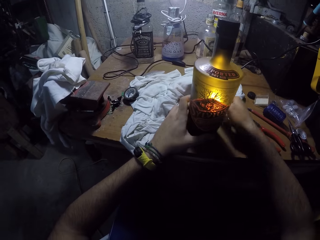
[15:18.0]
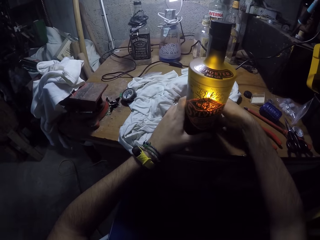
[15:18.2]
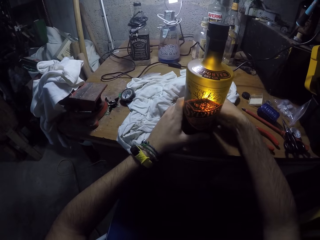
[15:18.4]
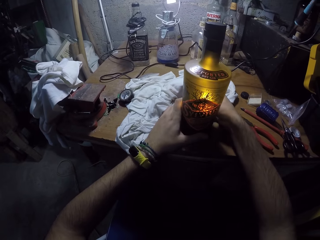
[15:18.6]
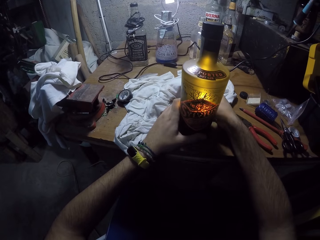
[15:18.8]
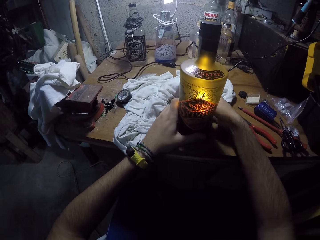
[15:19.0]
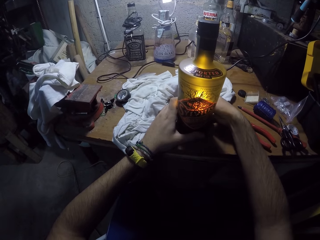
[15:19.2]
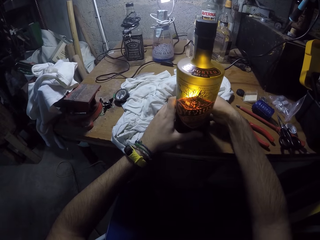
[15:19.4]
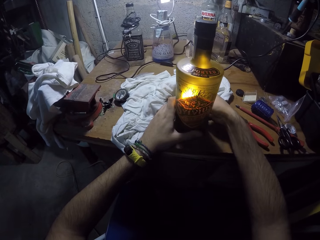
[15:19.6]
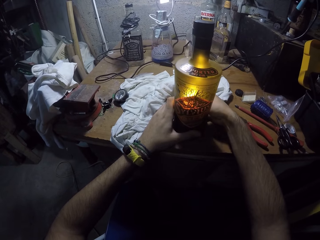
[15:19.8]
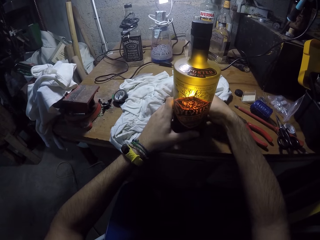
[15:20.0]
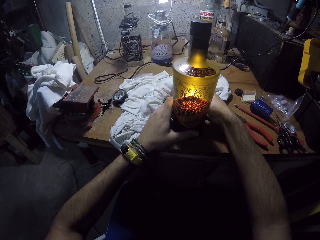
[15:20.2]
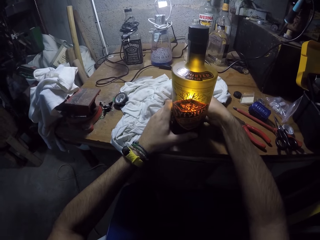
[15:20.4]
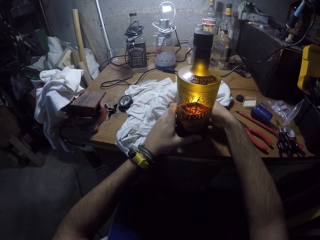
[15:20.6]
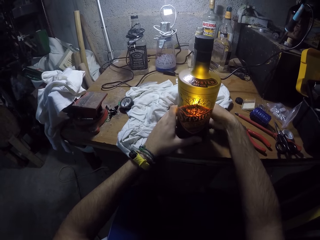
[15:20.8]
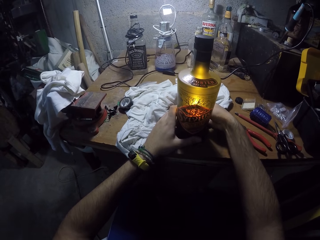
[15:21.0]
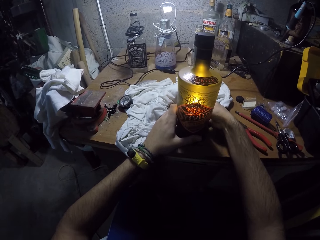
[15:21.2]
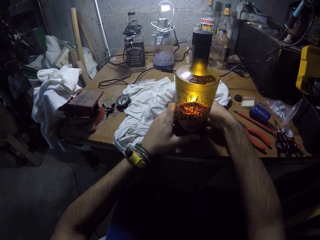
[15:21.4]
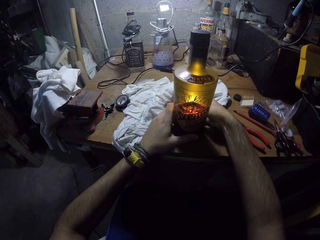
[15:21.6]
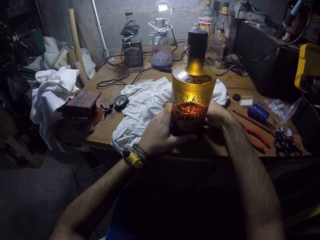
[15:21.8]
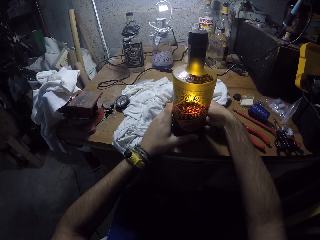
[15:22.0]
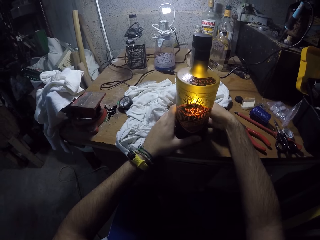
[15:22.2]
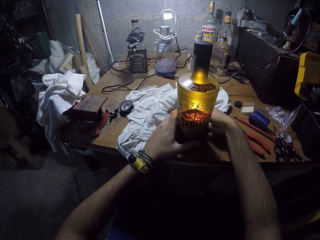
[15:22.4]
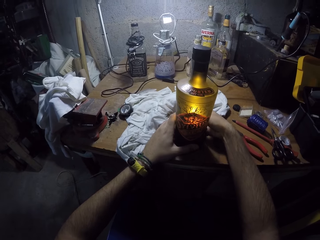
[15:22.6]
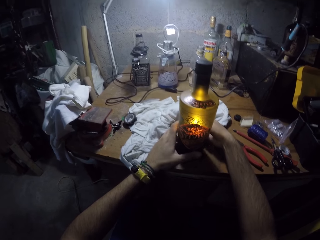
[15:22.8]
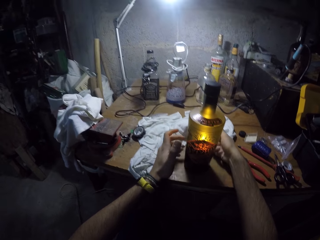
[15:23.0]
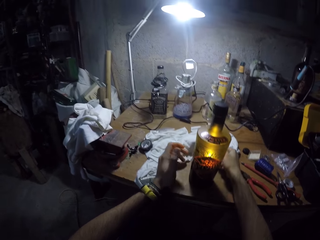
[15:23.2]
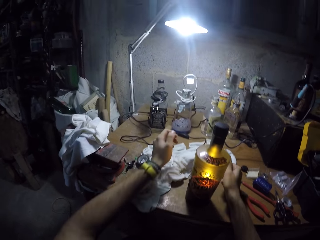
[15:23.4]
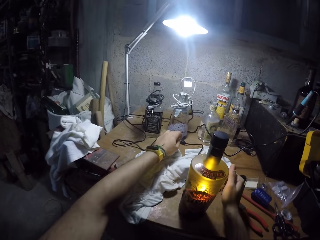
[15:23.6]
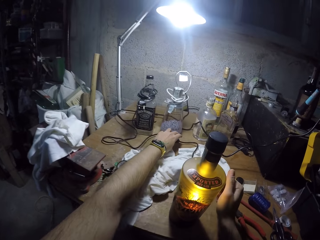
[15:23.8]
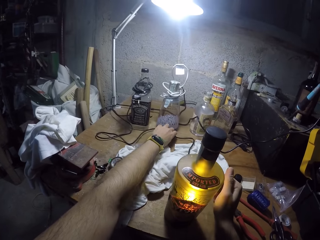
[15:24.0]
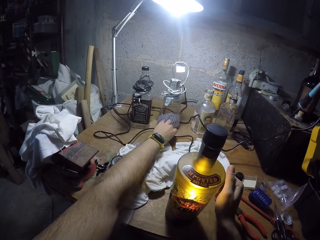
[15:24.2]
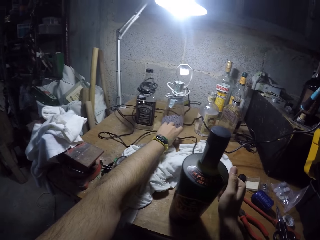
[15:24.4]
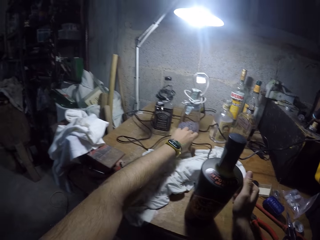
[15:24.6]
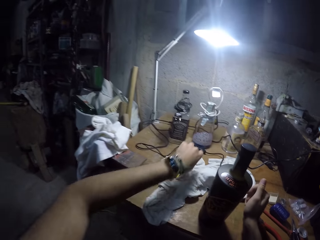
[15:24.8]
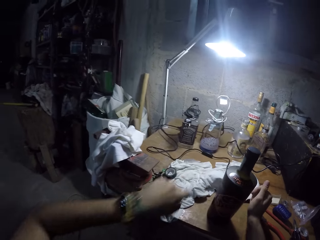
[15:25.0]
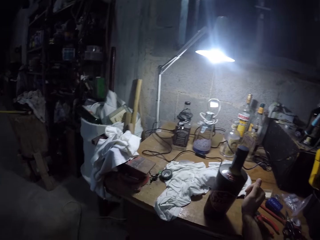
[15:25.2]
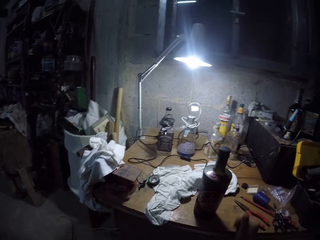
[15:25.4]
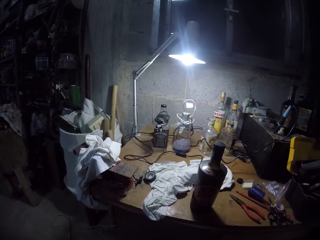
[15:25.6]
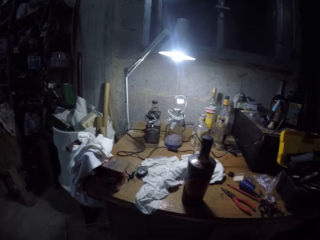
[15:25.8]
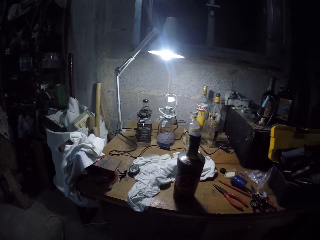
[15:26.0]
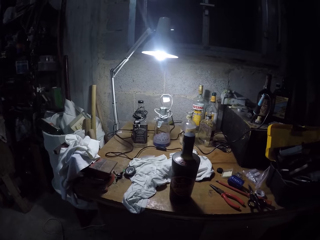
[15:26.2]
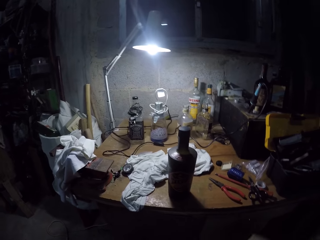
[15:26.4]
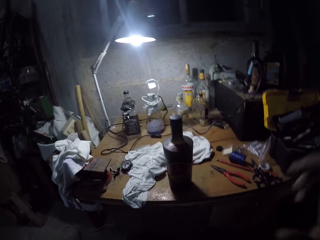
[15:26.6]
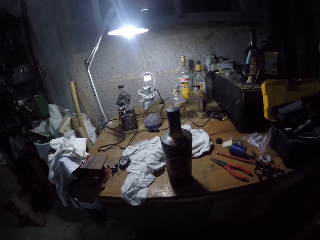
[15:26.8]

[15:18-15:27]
The camera wearer turns off a light in the black bottle with a switch on the electric cable with his left hand.
